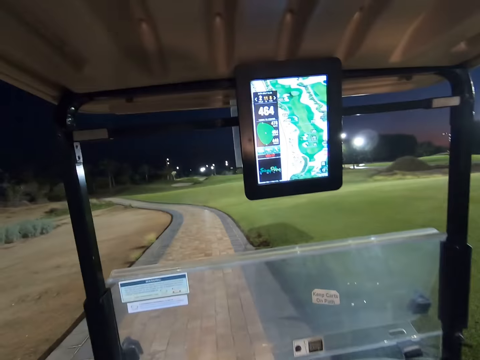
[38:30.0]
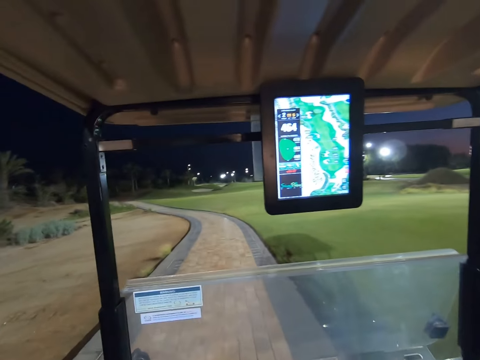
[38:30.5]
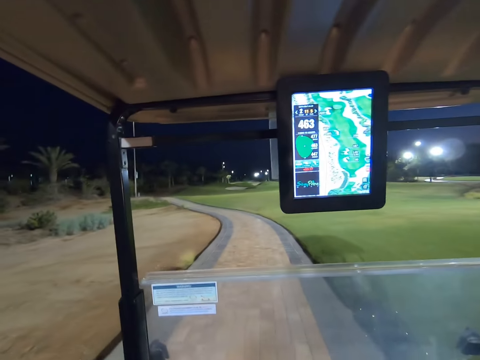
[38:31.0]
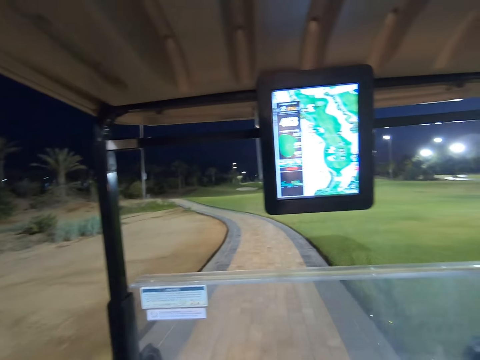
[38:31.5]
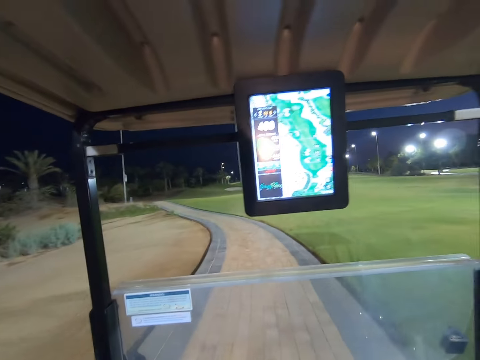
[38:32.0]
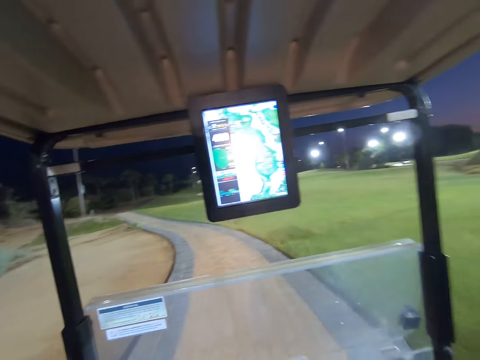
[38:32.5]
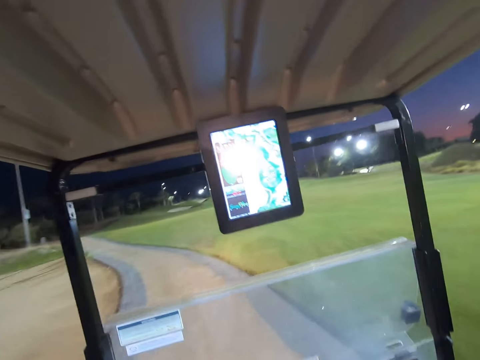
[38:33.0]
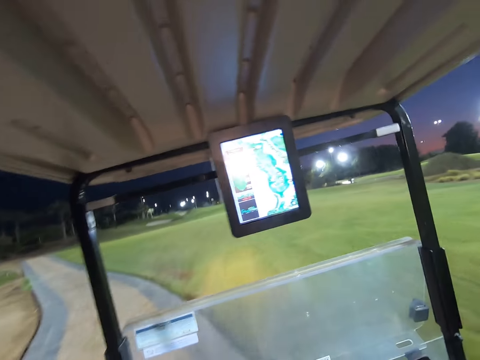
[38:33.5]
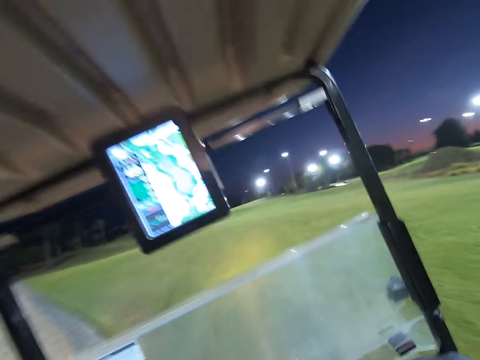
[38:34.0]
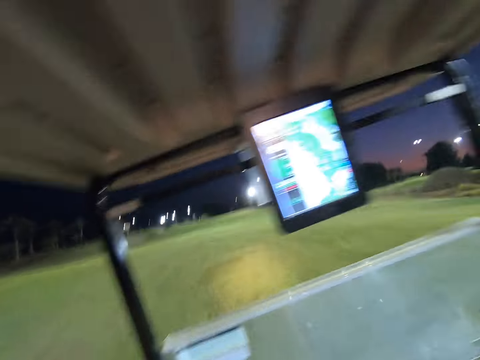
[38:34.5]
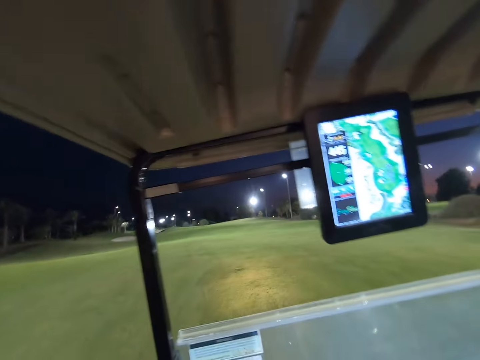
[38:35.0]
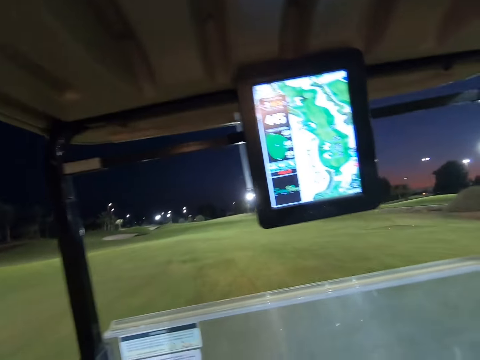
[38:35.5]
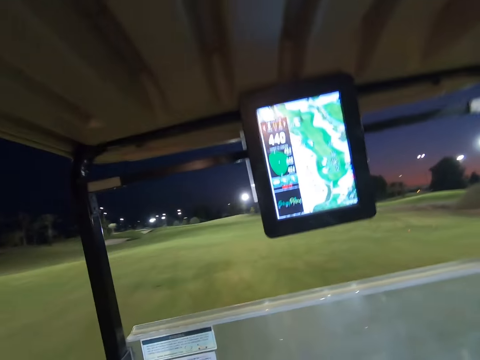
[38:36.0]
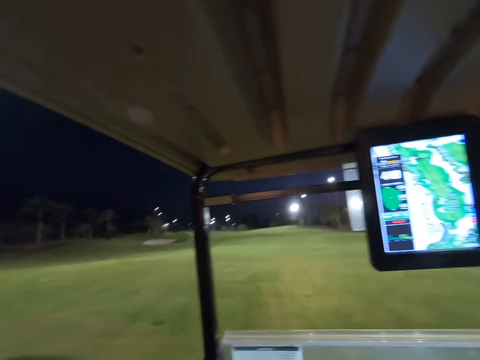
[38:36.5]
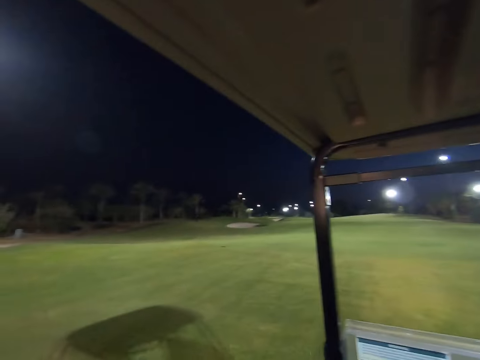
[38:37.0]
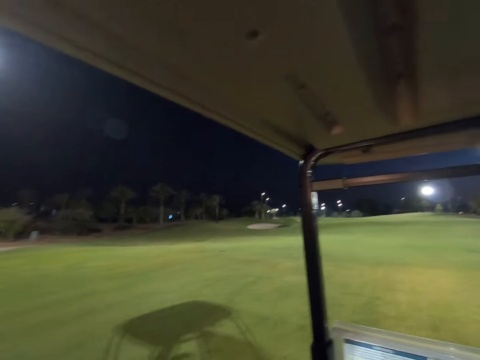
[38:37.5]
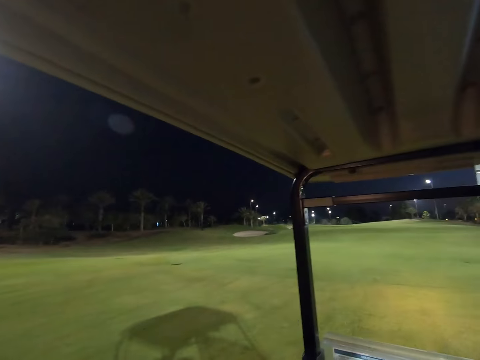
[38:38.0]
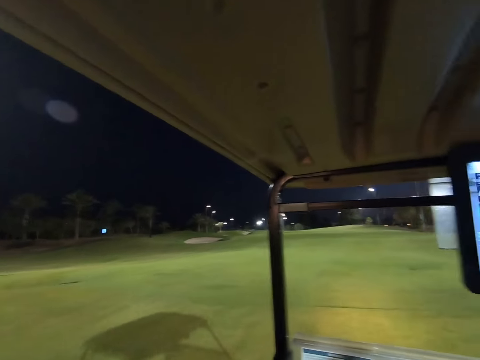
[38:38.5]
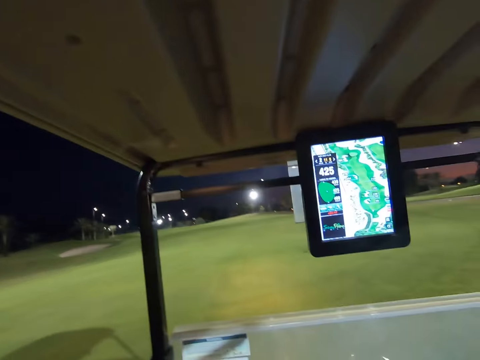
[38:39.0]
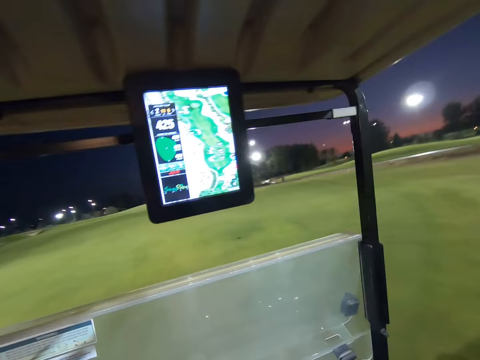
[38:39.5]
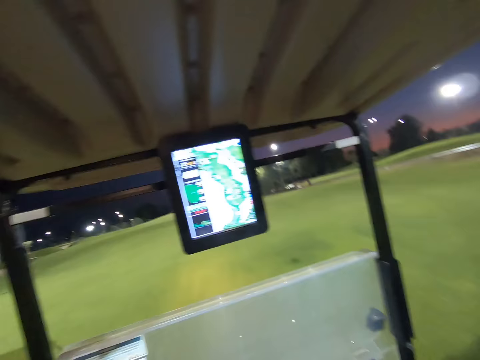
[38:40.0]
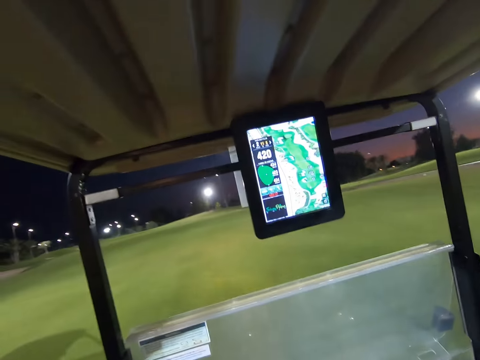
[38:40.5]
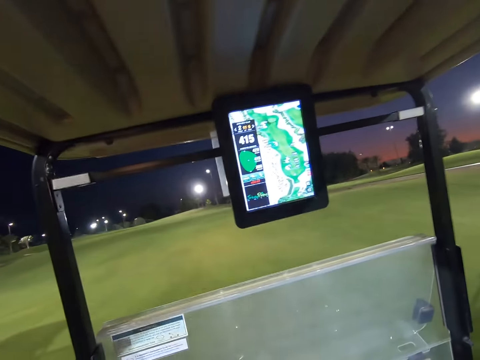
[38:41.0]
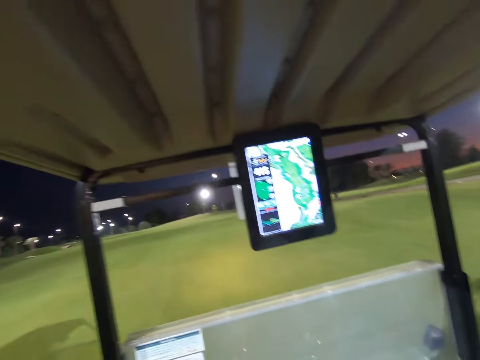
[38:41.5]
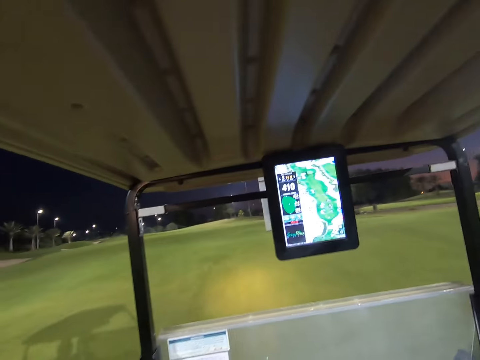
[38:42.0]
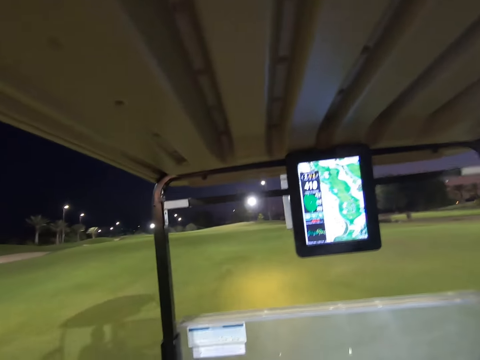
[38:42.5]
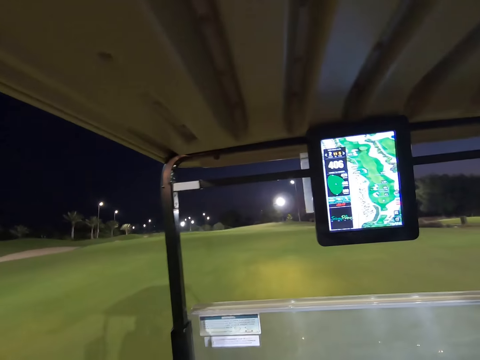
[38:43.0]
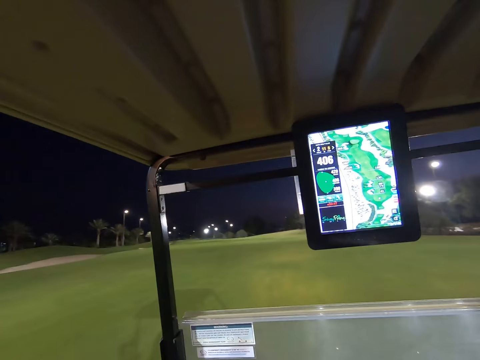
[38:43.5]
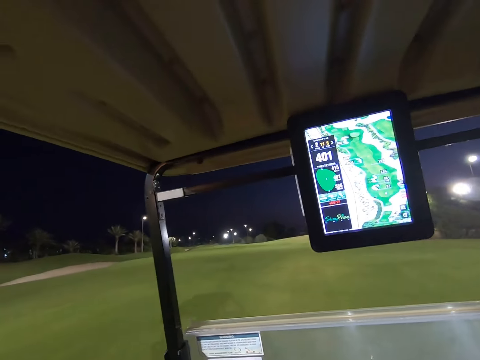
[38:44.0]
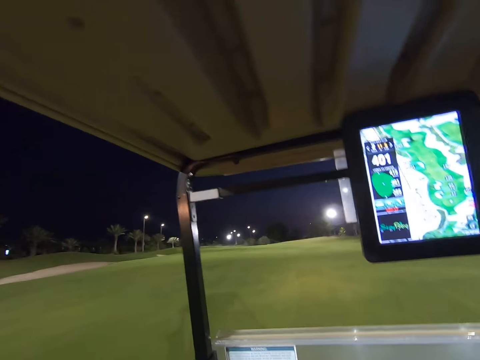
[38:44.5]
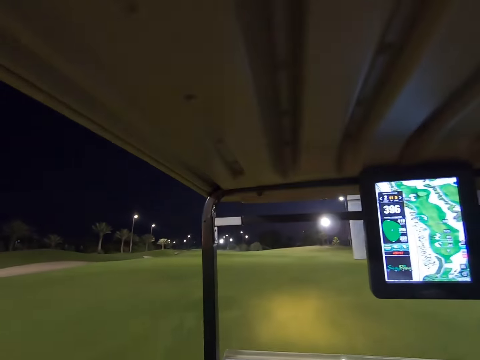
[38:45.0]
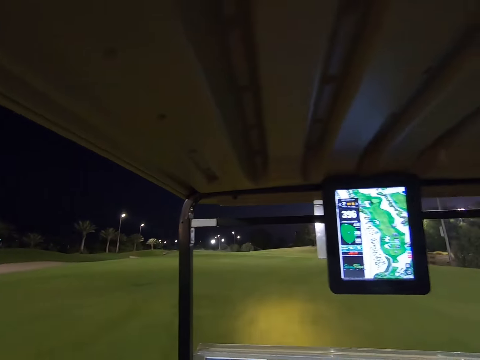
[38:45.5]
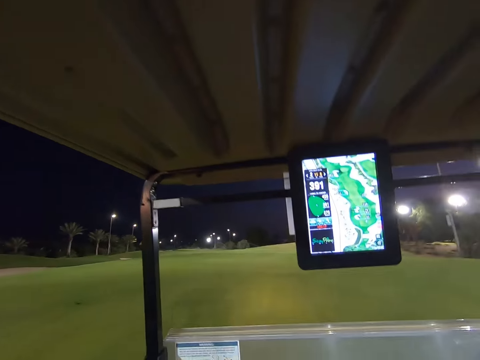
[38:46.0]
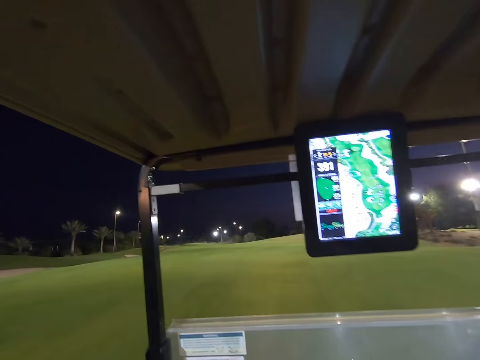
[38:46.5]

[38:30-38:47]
The camera wearer drives the golf cart in the field. They drive around the field.

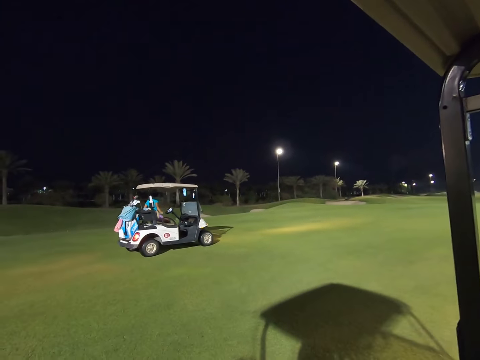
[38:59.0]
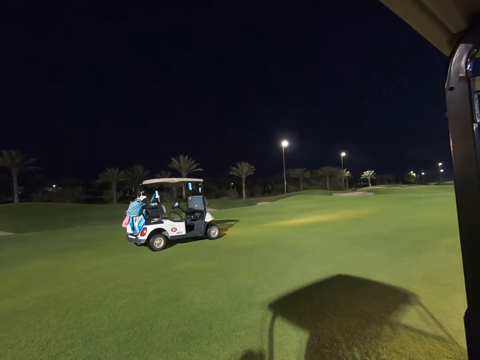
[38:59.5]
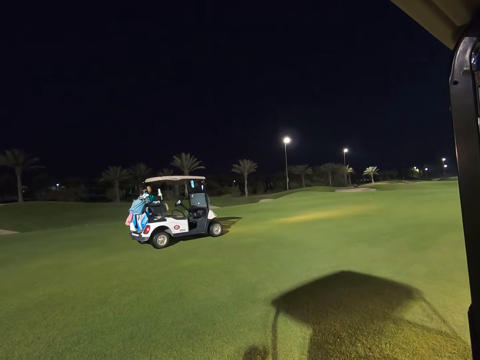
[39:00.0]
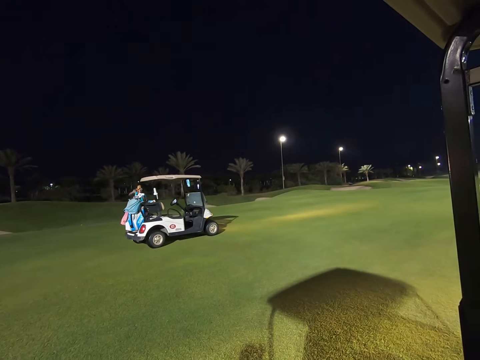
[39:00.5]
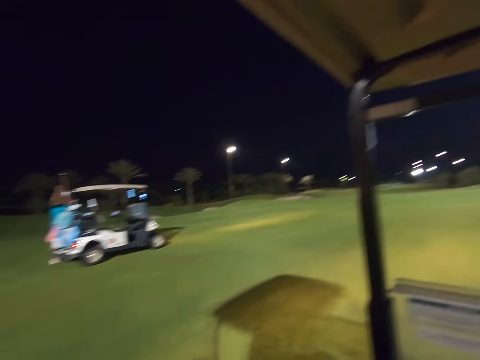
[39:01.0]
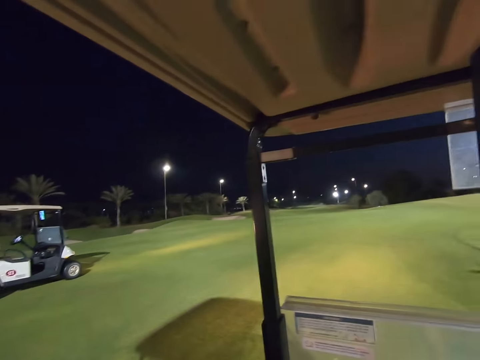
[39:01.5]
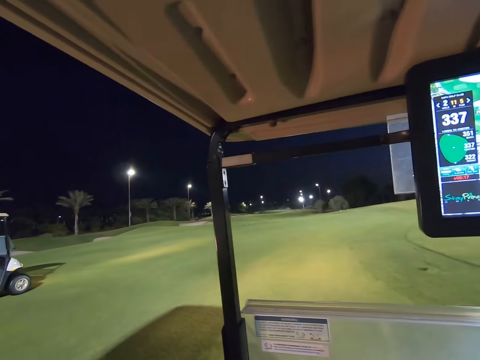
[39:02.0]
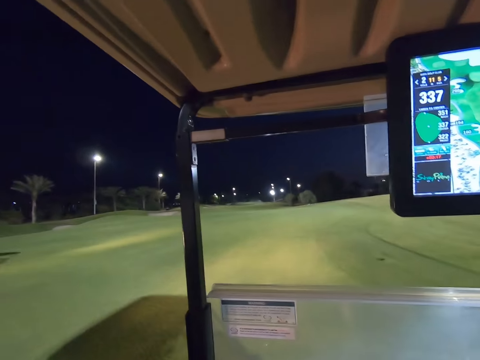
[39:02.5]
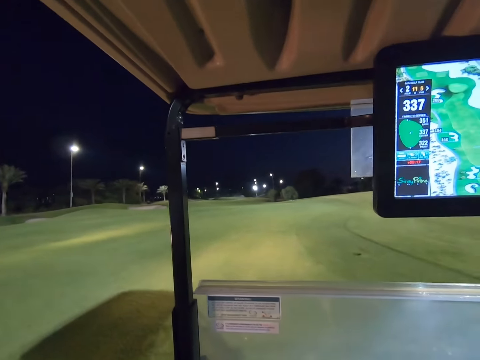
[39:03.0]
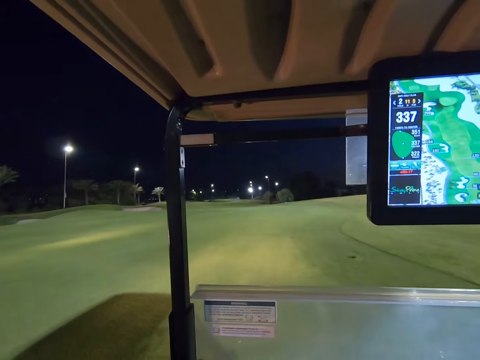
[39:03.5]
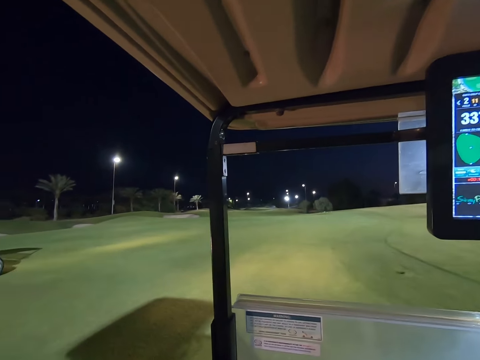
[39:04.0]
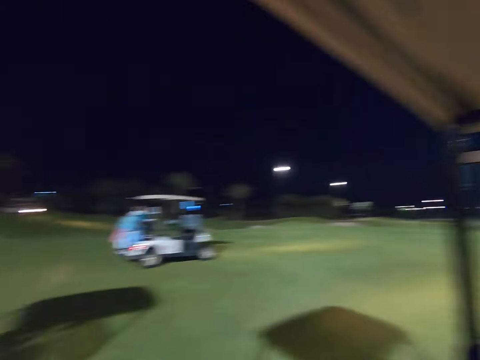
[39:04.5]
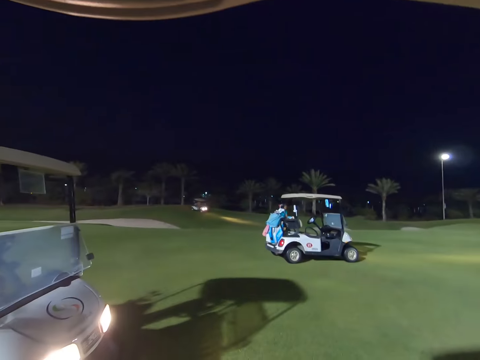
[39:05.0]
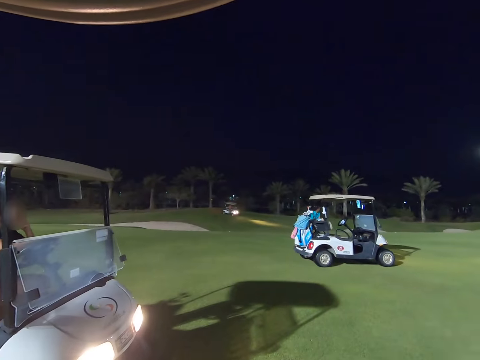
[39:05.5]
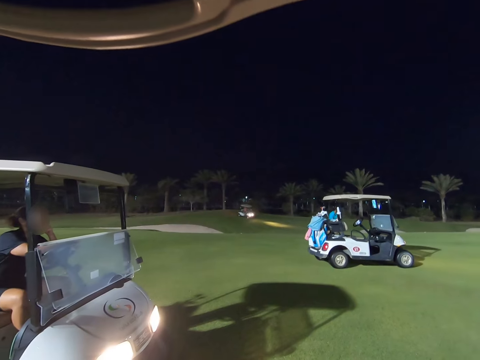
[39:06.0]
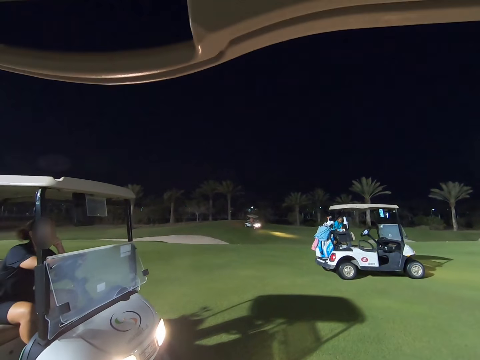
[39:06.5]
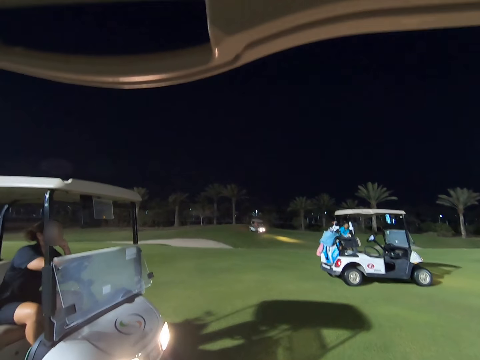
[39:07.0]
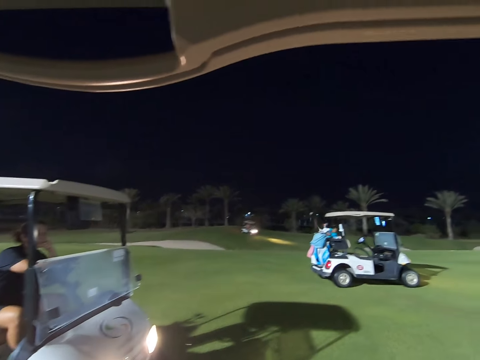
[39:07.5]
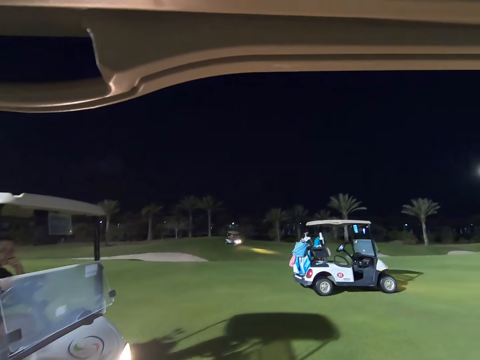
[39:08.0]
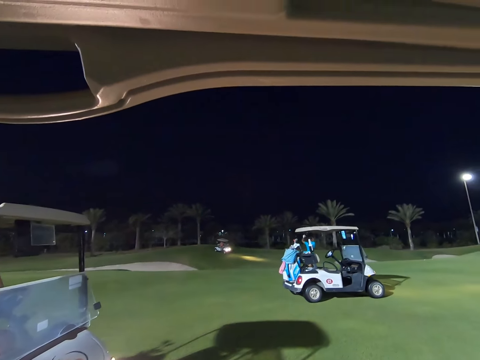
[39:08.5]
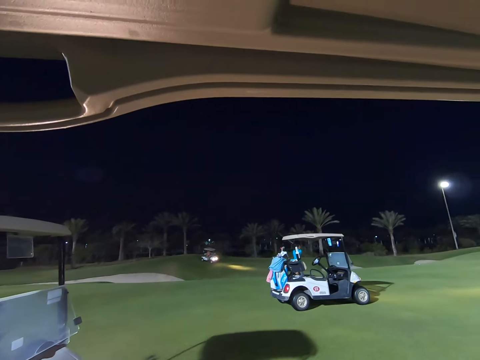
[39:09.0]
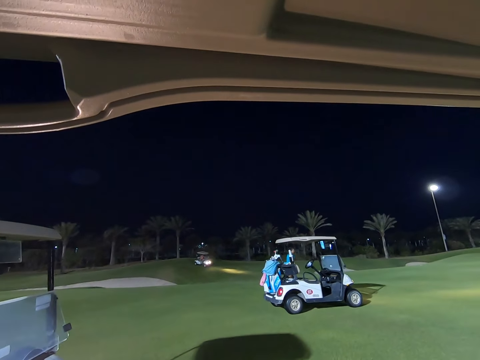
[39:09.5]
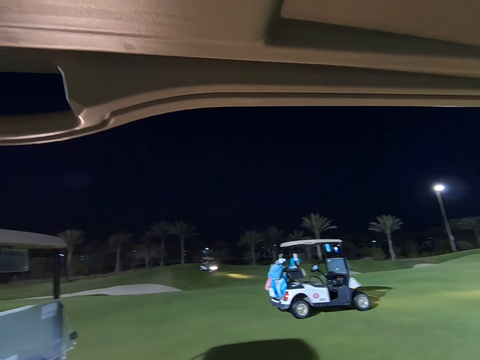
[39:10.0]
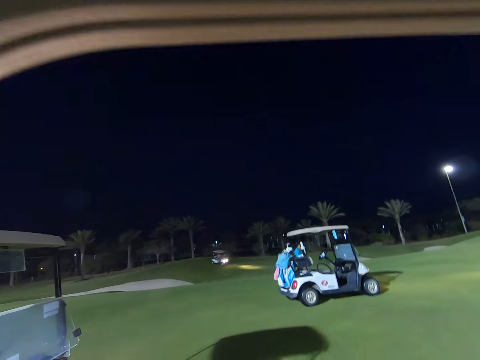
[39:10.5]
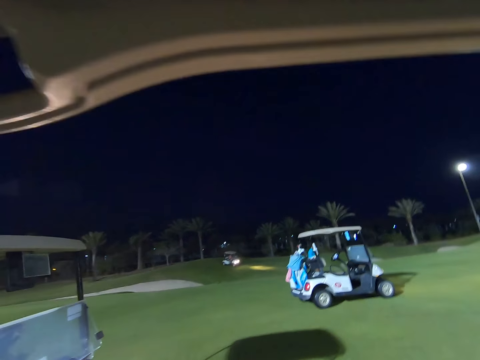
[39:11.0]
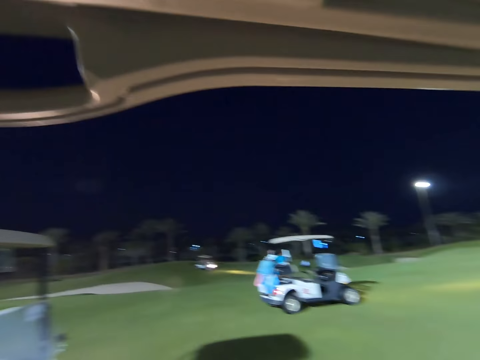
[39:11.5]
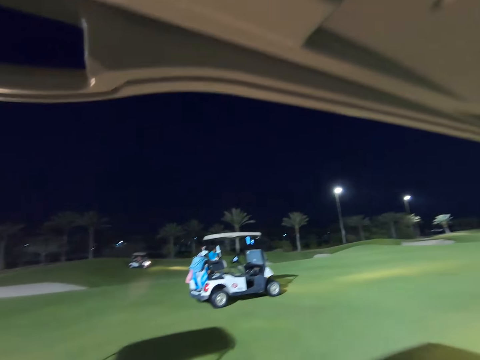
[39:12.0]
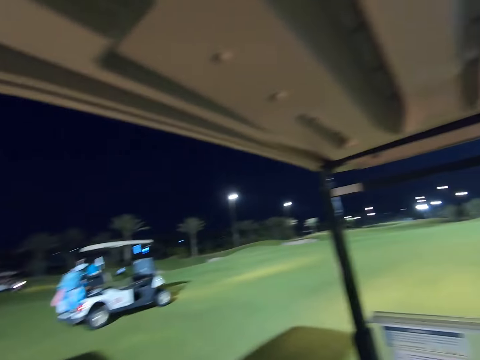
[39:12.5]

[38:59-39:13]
A woman arrives in her car. The camera wearer stops the golf cart. The woman gets out of the car. The camera wearer stares around the field. Another woman sits in the car.
